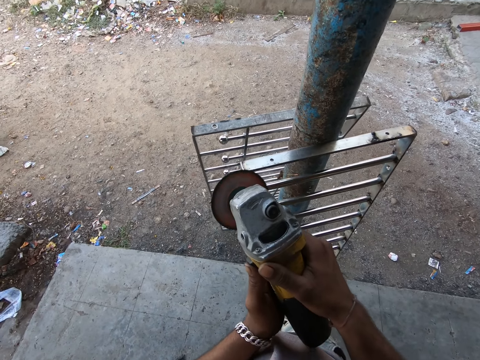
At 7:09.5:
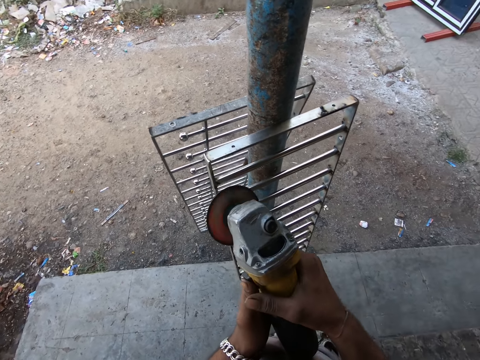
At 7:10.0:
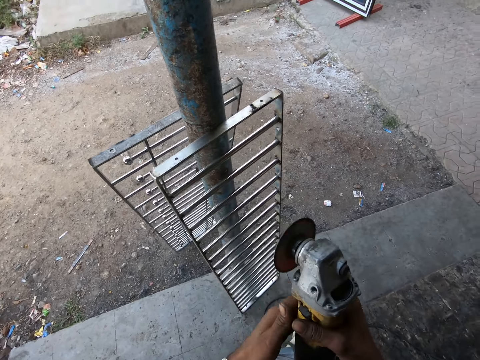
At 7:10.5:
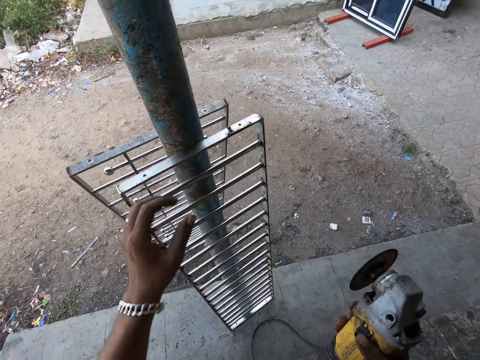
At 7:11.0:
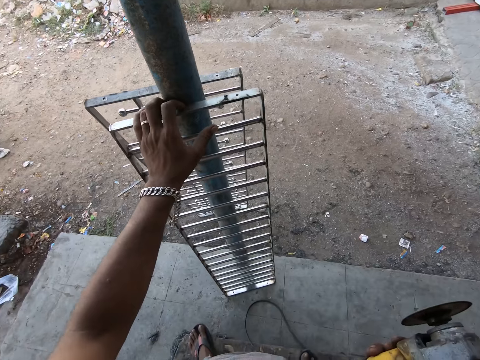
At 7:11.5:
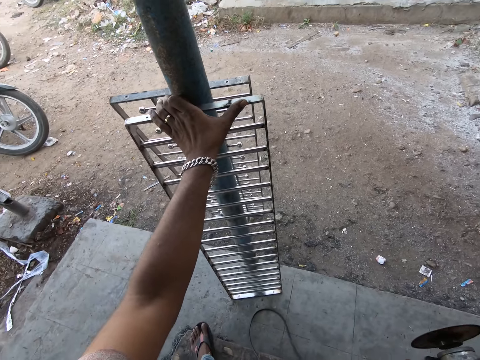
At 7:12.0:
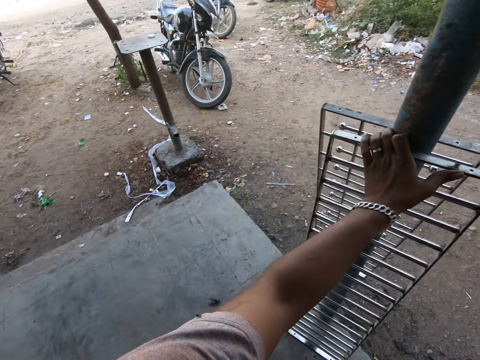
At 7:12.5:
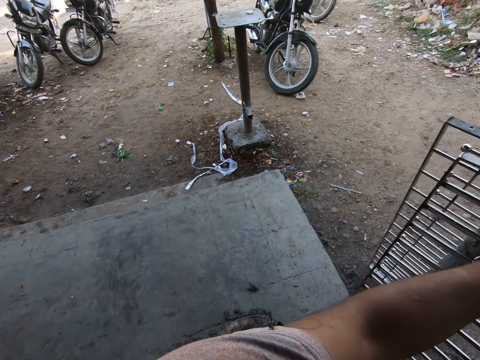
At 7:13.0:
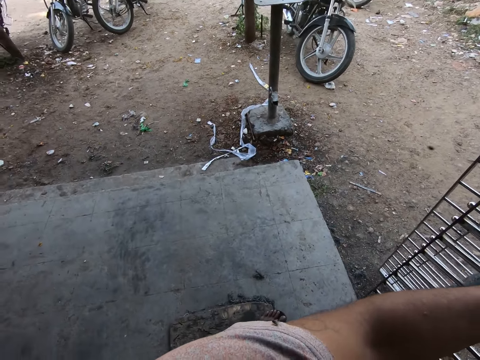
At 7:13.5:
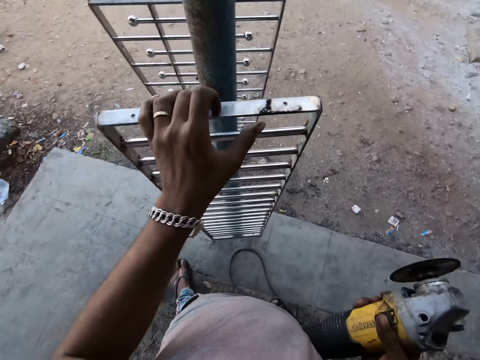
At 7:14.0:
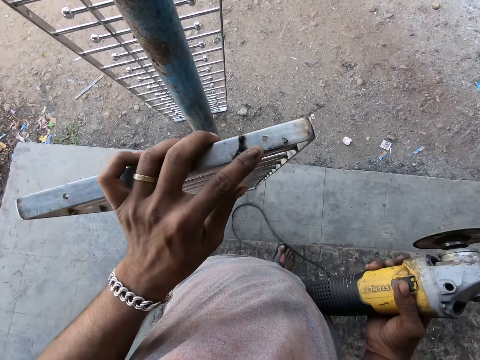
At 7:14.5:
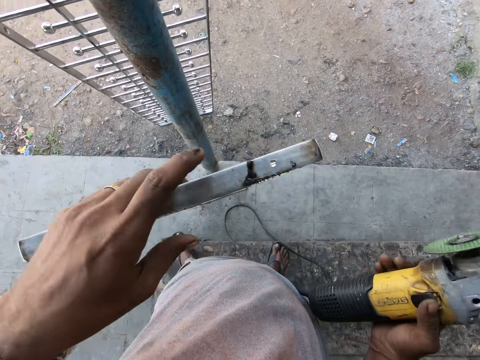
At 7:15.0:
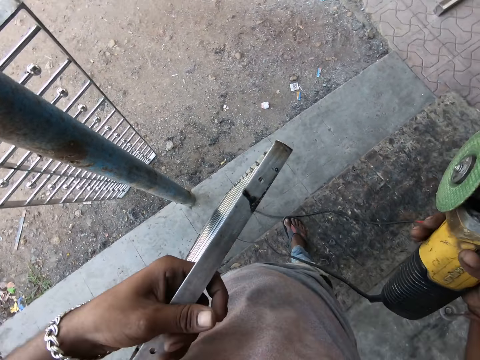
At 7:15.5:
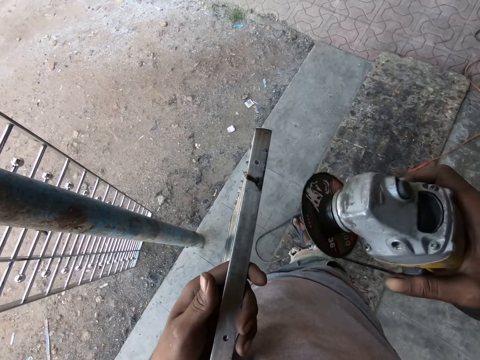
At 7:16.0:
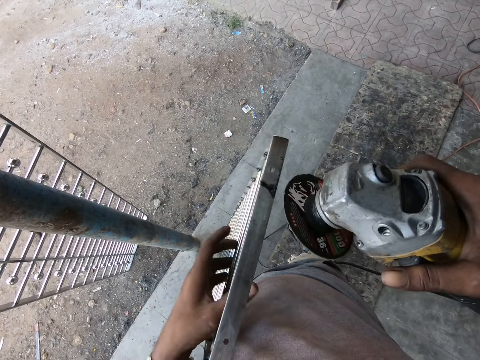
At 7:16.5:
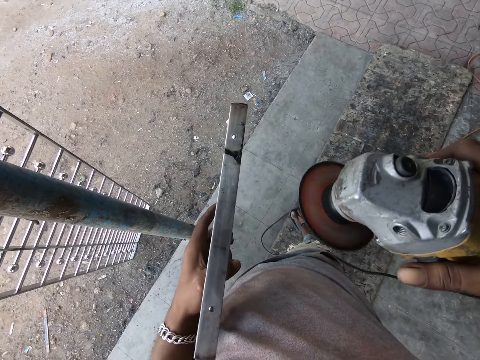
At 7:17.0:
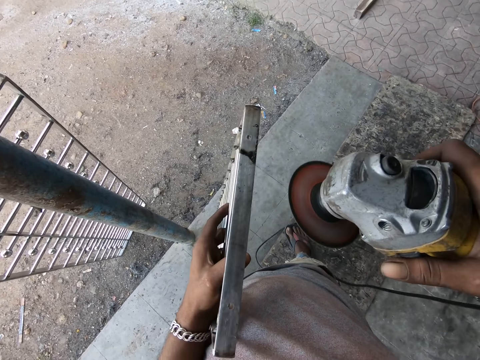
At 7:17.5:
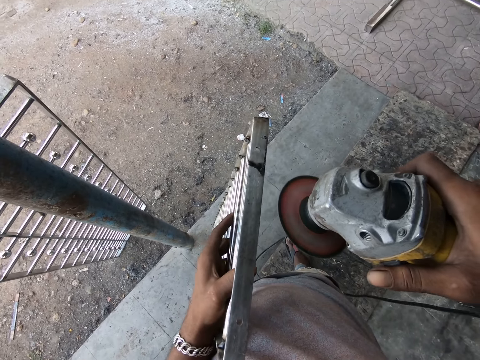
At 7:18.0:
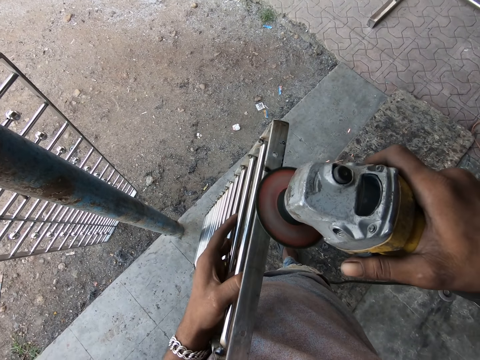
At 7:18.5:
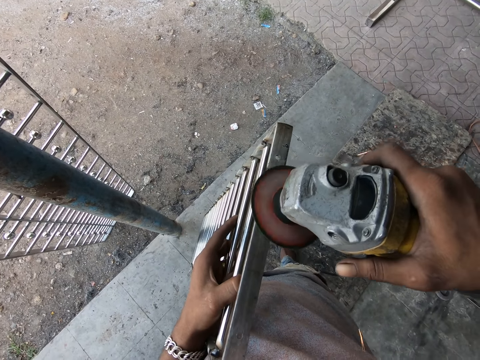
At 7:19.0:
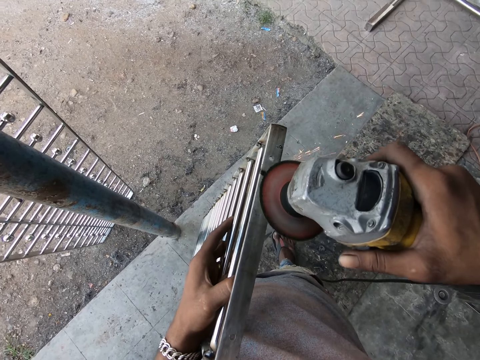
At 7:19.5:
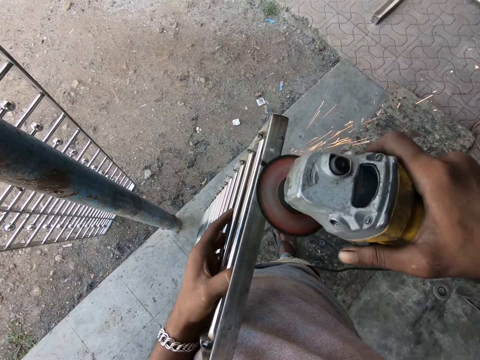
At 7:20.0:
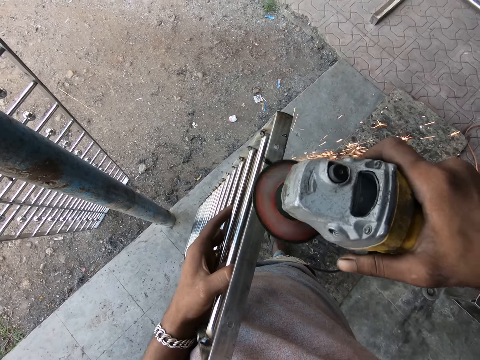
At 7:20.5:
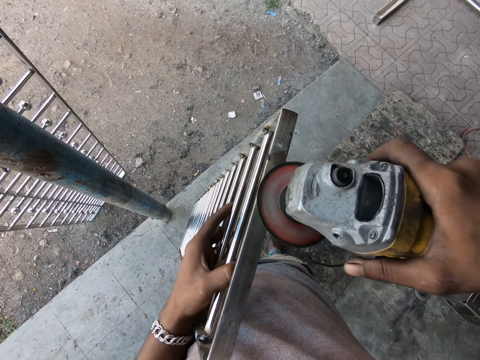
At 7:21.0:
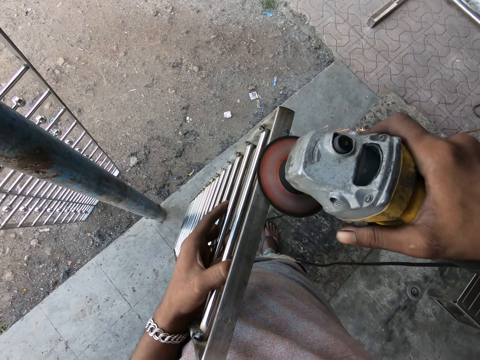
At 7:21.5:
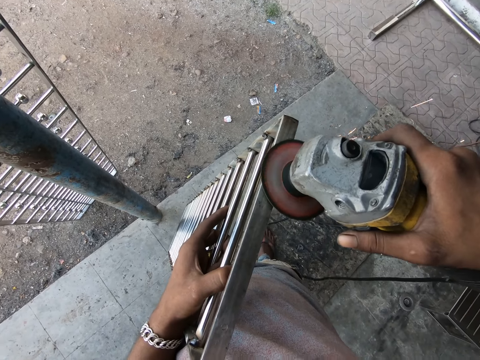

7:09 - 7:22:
The camera wearer moves around. He moves the metal frame or metal structure with his left hand. He holds the metal structure. He looks around. He moves the metal structure closer. He looks at the metal structure. He holds the metal structure. He moves the grinder close to the metal structure. He turns the grinder on. He grinds the metal frame with the angle grinder.

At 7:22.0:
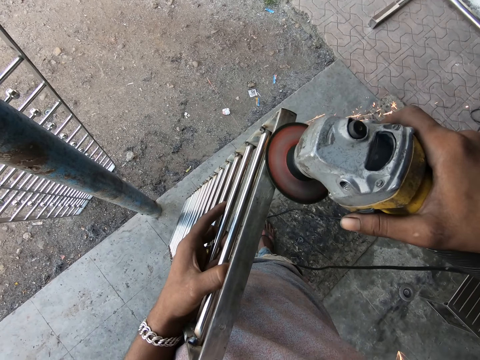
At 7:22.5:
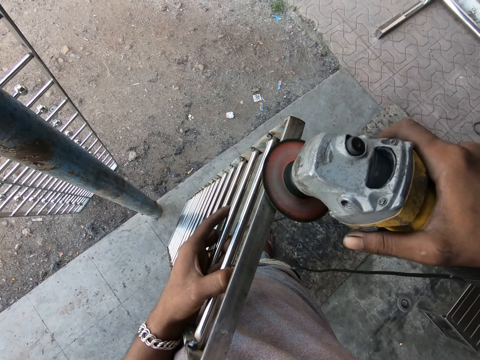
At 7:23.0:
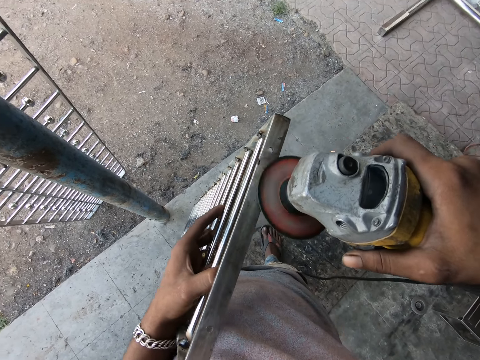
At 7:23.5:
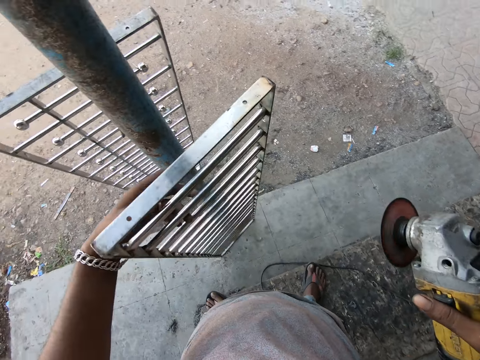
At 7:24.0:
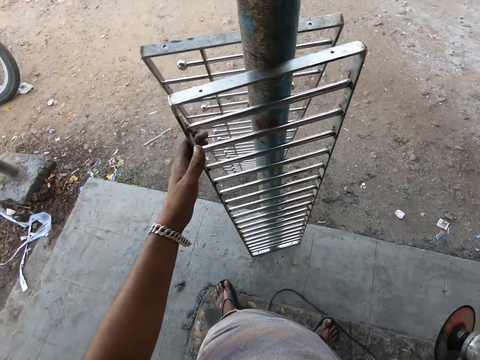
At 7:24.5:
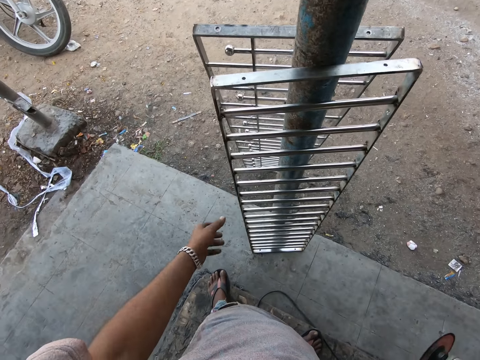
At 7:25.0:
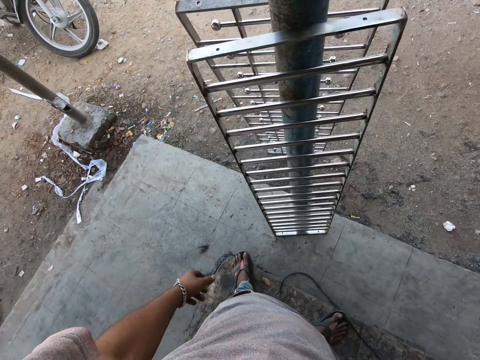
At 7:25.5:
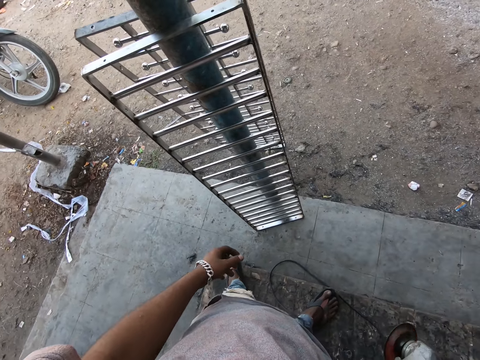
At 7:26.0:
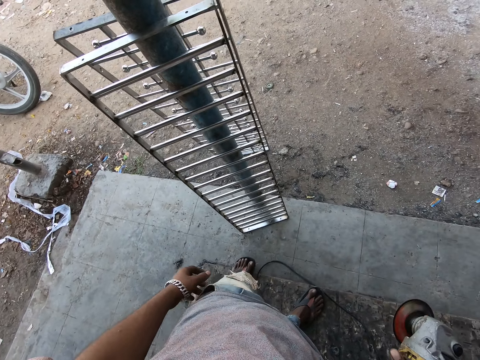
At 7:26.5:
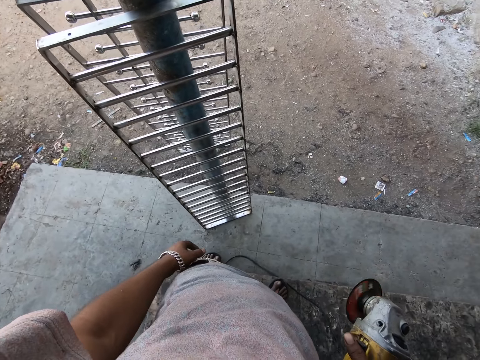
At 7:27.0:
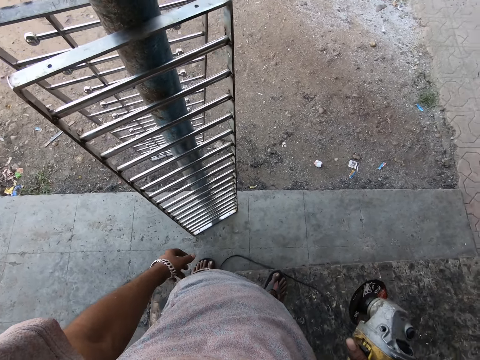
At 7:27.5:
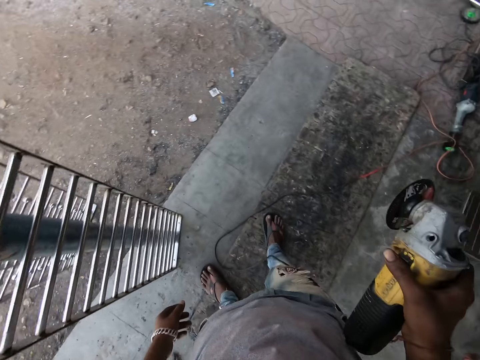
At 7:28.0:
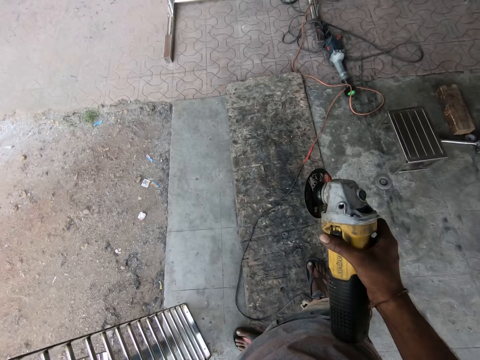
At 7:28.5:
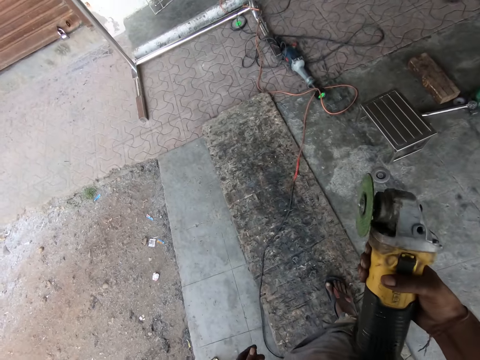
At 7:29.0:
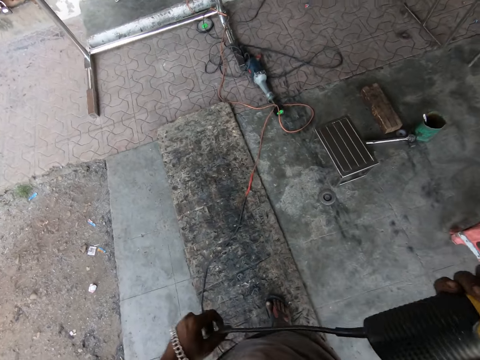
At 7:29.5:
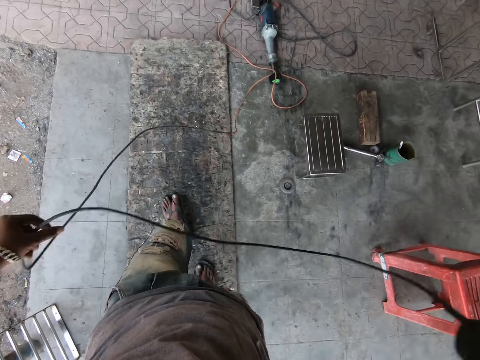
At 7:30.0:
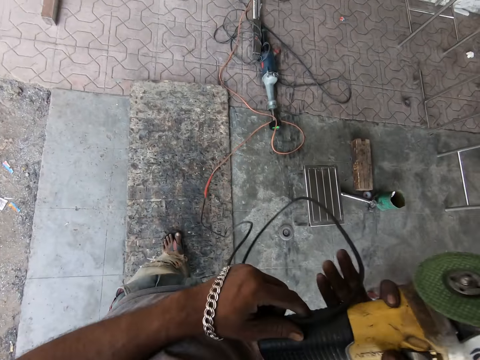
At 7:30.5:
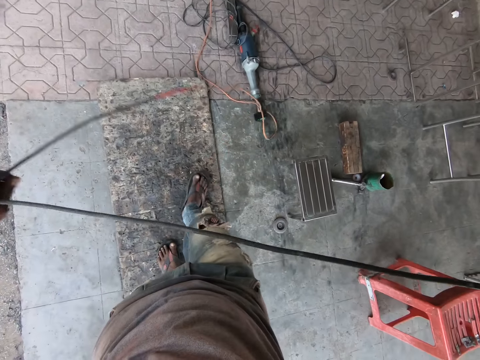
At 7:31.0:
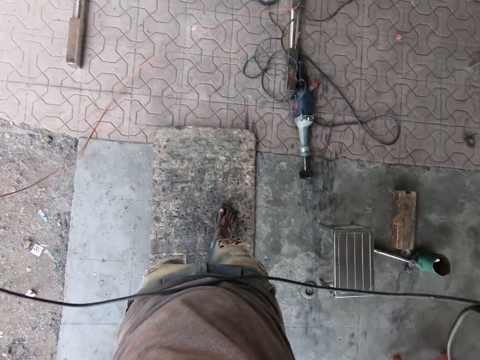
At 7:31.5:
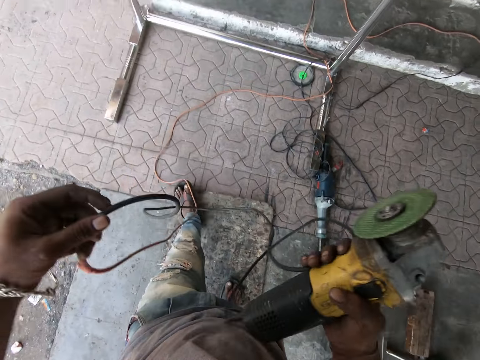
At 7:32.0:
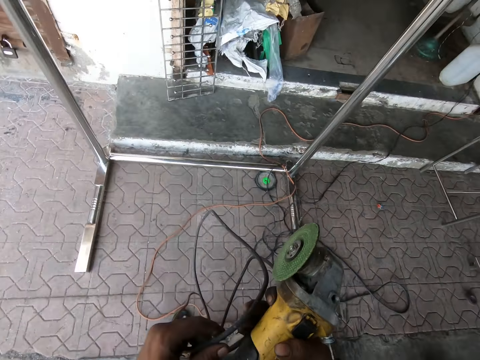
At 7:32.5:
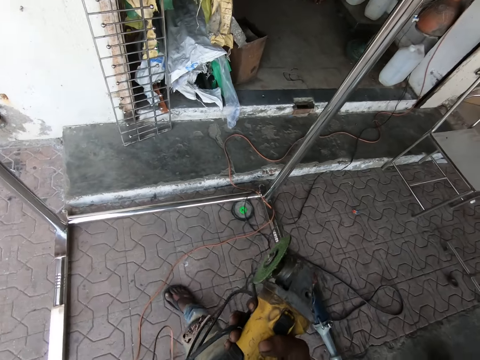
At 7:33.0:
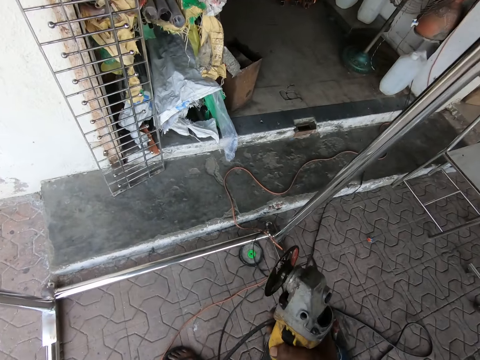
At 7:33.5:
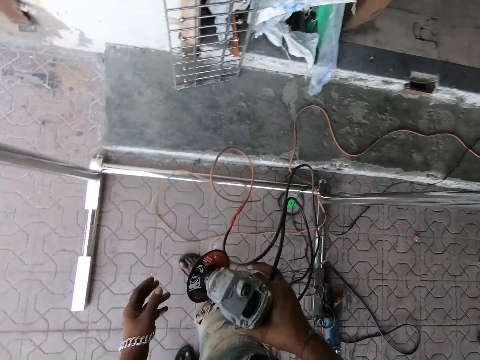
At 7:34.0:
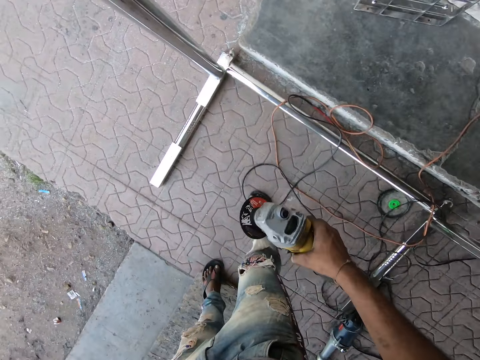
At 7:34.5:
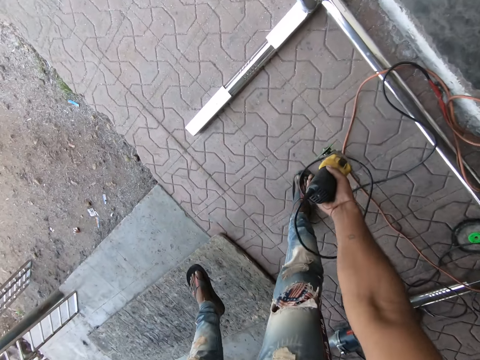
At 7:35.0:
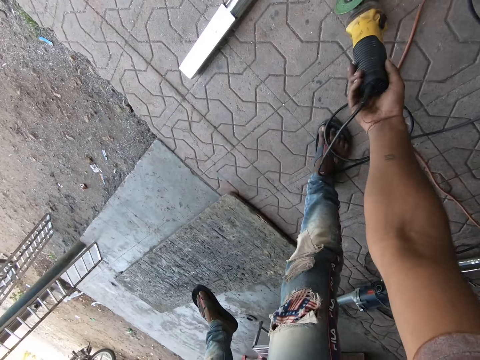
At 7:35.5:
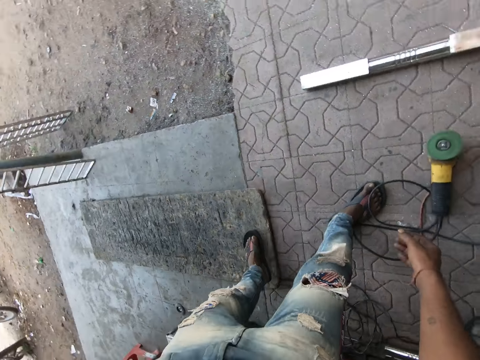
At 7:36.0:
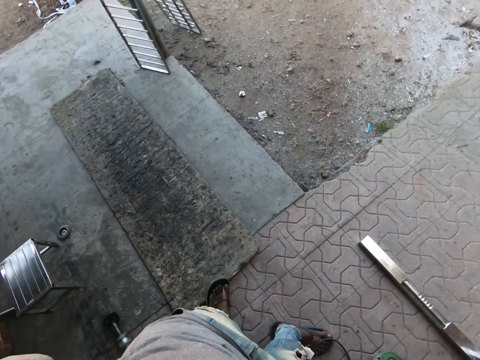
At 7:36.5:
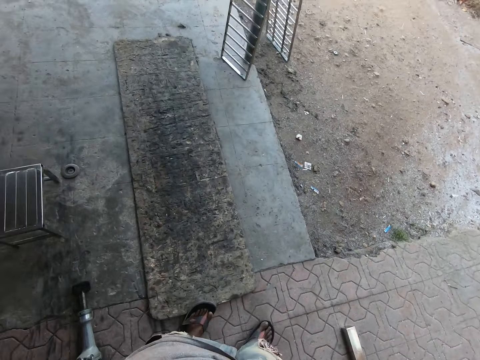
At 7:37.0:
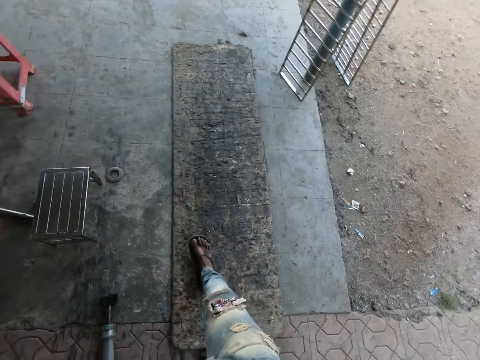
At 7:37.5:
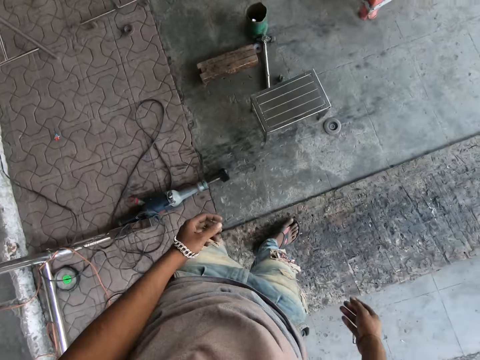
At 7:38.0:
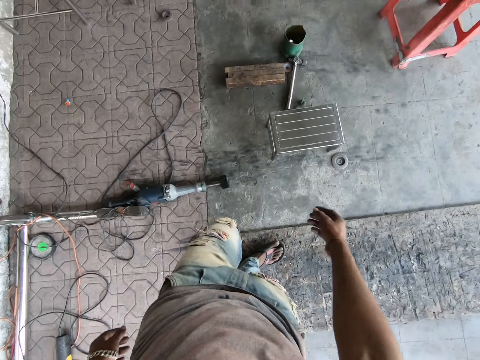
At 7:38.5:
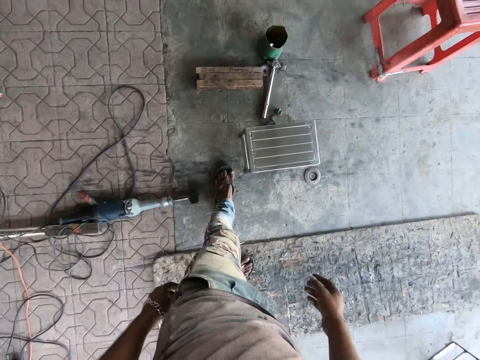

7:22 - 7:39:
The camera wearer moves the metal structure backwards. They lean the metal structure on the building pillar. They look around, move around, look around, and move around. They lift up the grinder. They fold the angle grinder wire. They pull the grinder wire. They walk around. They pull the grinder wire. They fold the wire. They drop the angle grinder wire. They bend downwards. They put the angle grinder on the ground. They stand up. They walk around. They turn around.
